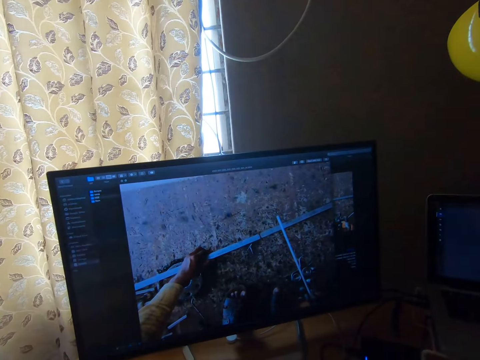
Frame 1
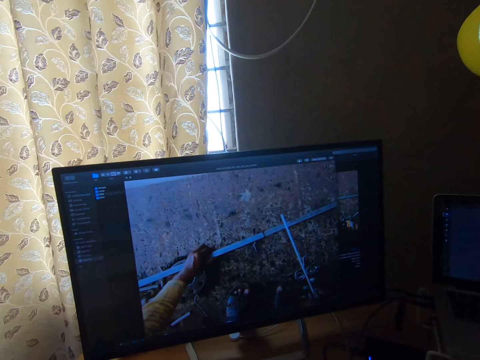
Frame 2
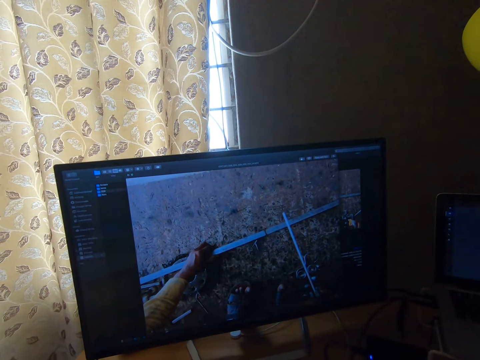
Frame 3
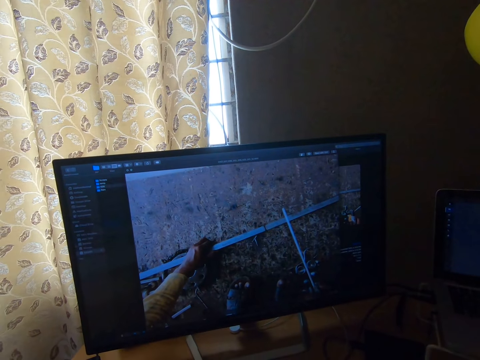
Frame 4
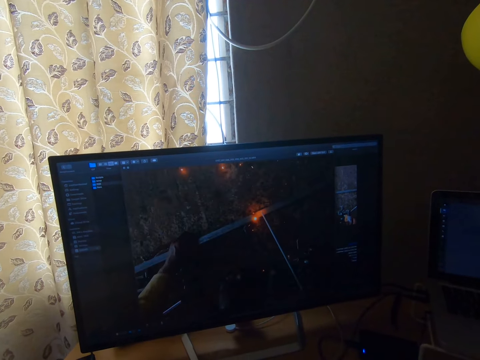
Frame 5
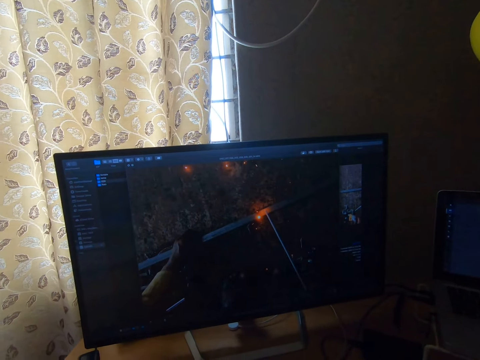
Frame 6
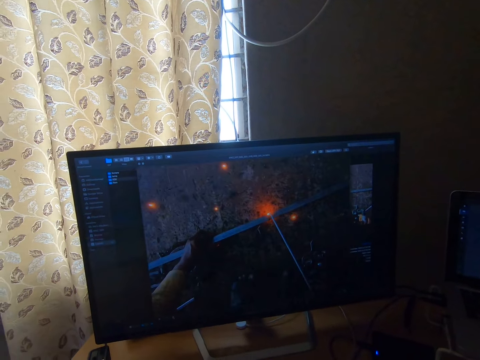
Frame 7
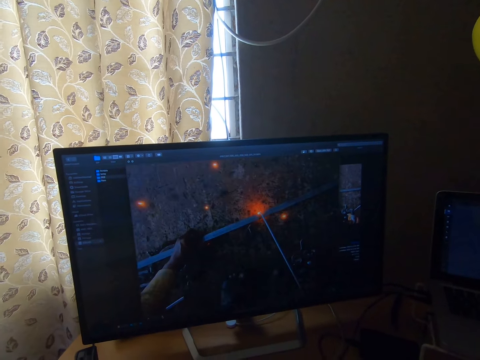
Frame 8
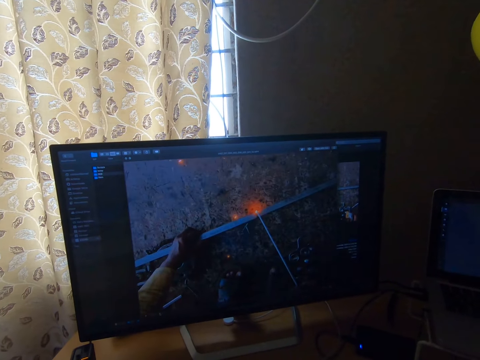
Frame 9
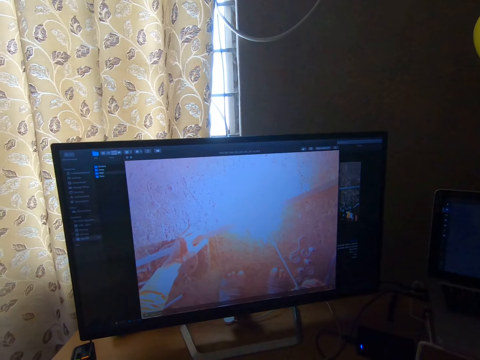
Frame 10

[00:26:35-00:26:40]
The camera wearer stares at the television.

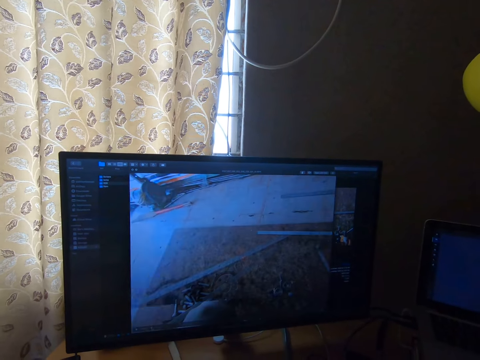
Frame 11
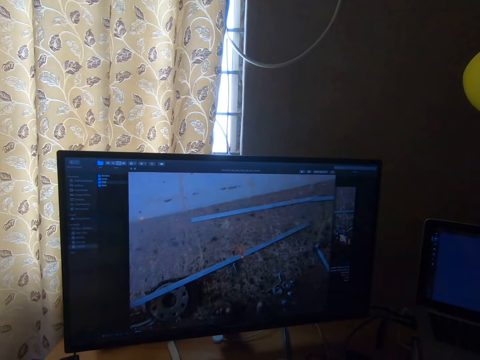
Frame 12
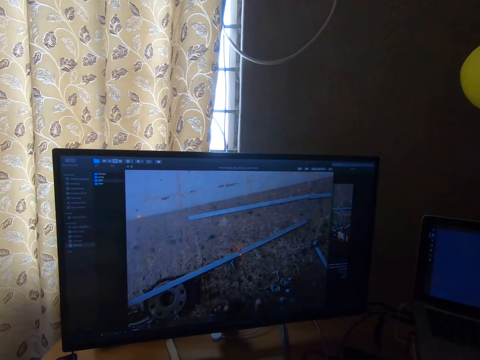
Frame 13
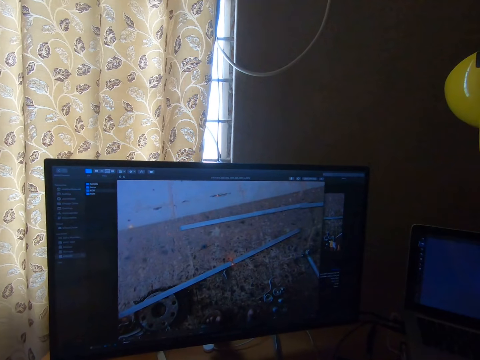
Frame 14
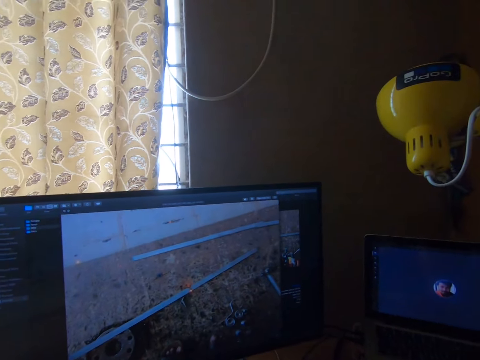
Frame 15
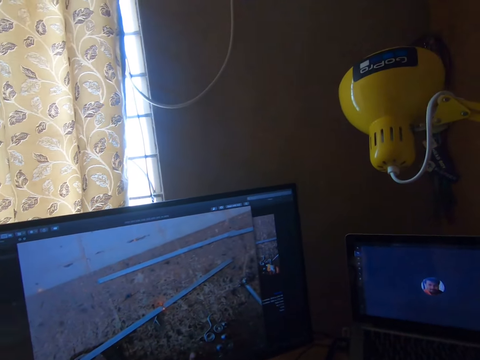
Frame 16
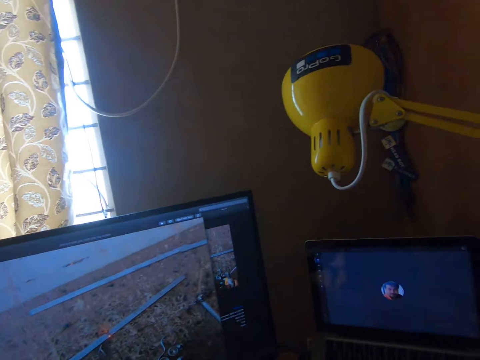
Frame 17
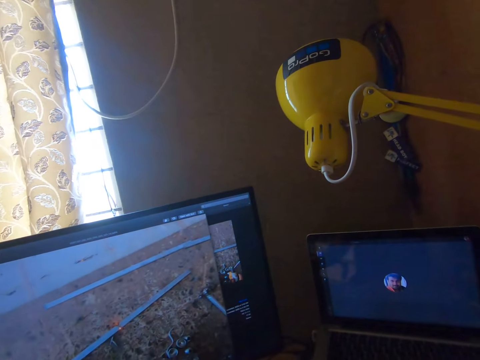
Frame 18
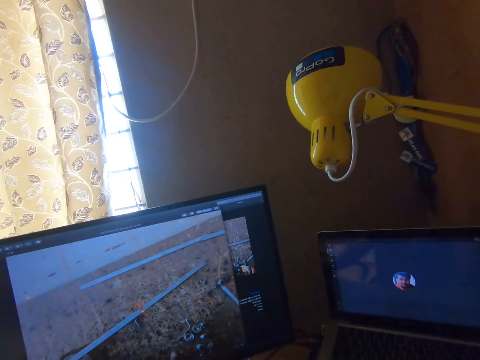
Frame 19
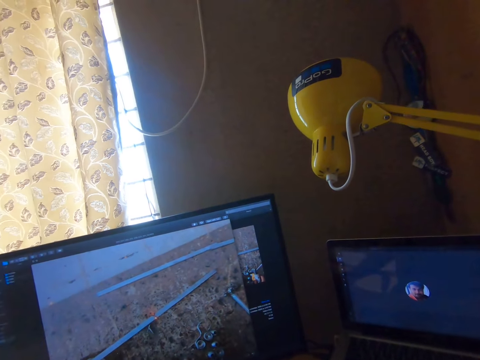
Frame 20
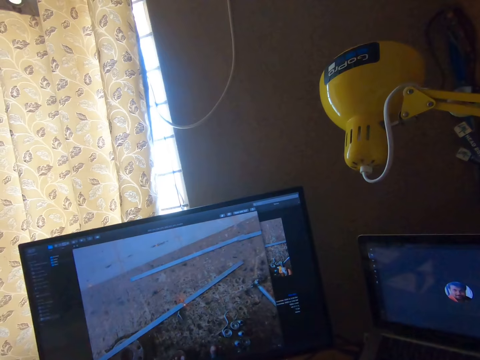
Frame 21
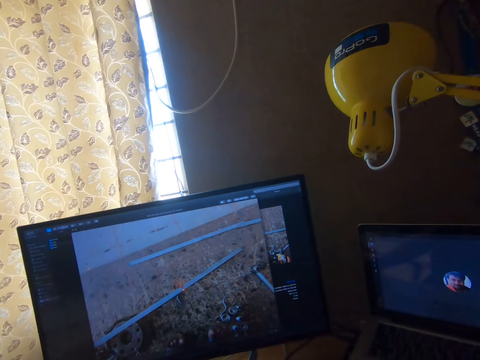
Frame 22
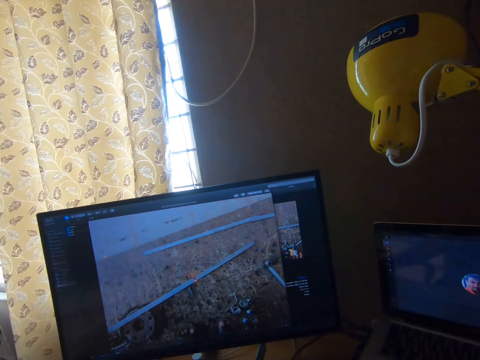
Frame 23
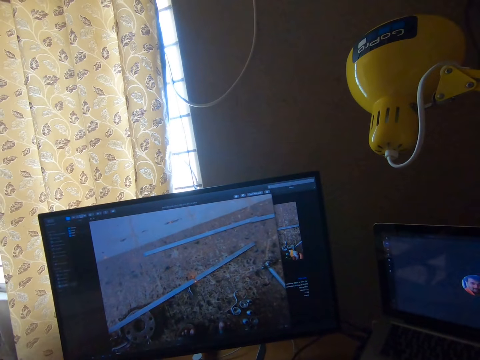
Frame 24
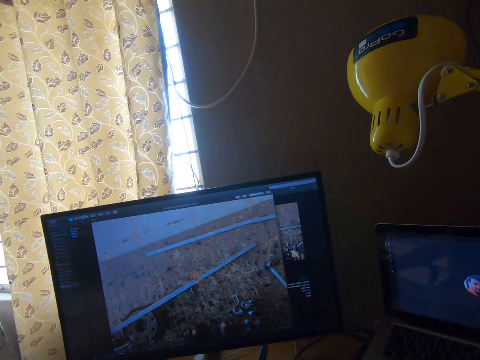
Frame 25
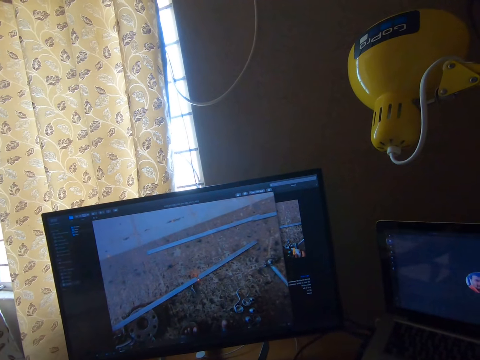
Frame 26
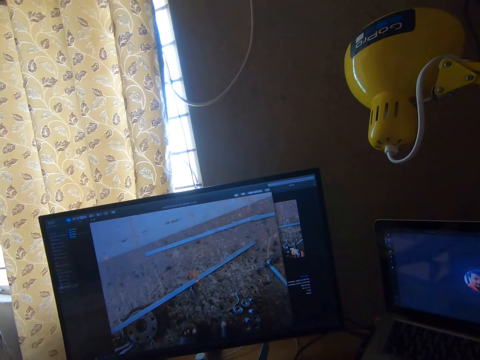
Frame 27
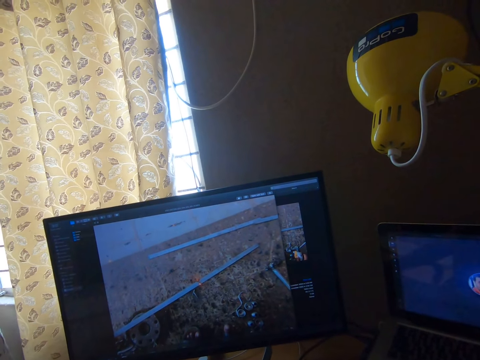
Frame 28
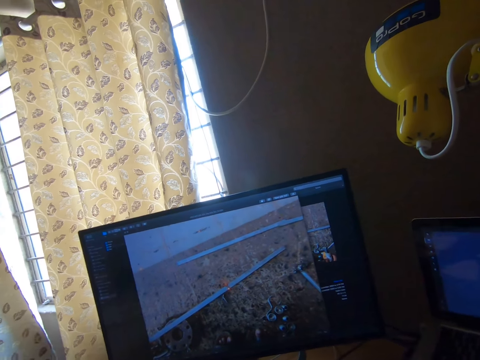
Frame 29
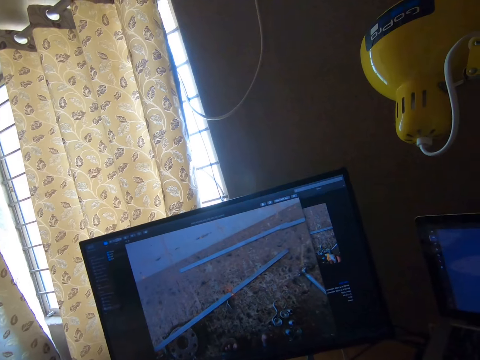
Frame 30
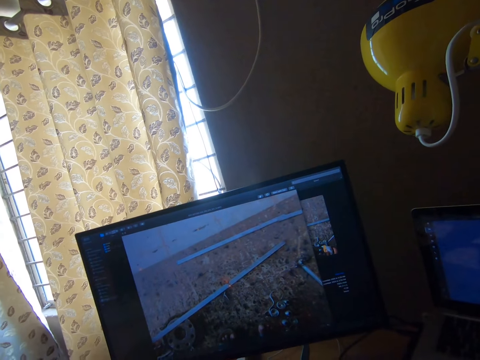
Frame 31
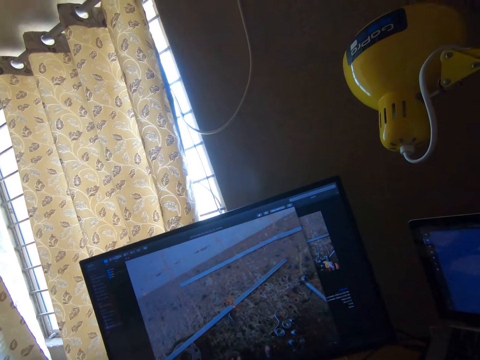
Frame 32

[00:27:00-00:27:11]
The camera wearer turns the head right. They stare at the laptop. They turn the head left. They stare at the television.

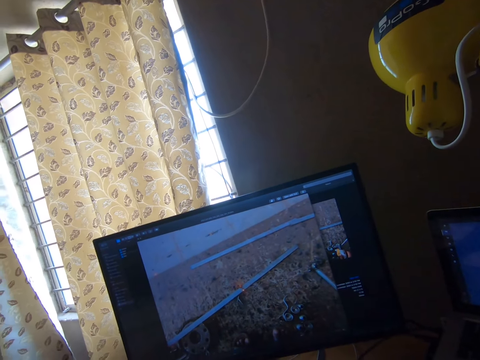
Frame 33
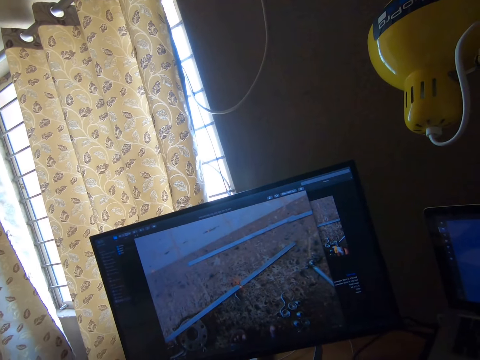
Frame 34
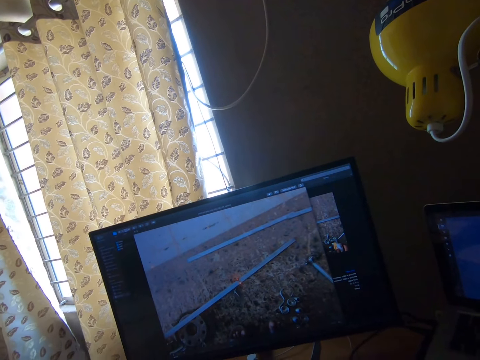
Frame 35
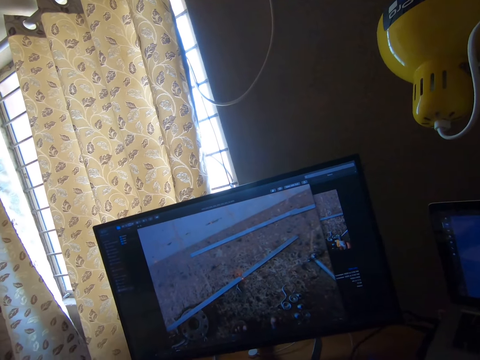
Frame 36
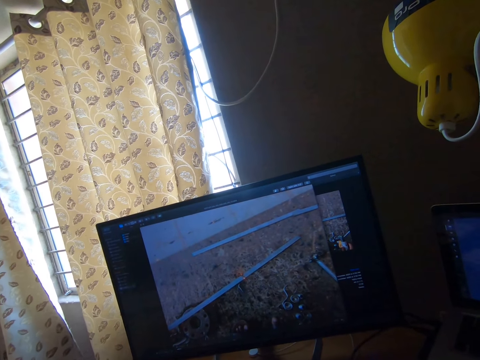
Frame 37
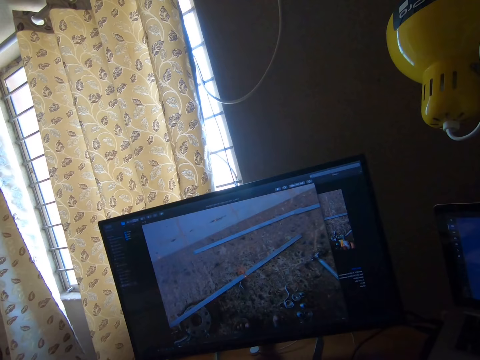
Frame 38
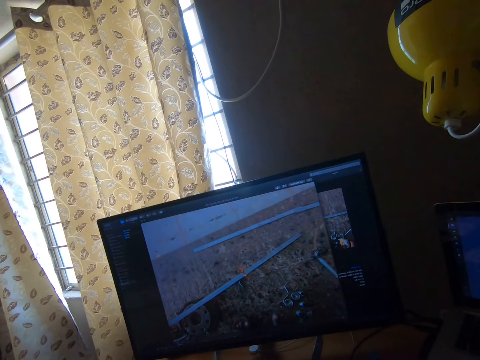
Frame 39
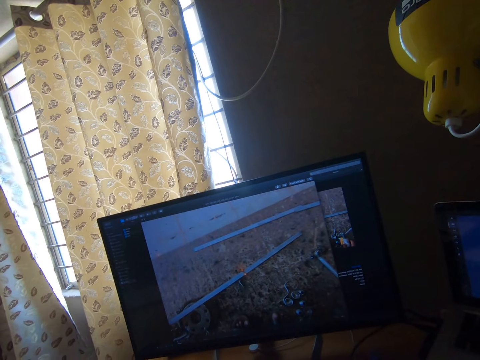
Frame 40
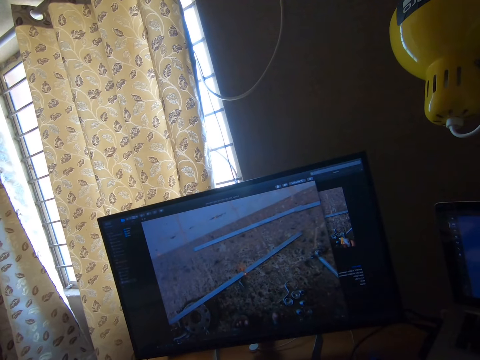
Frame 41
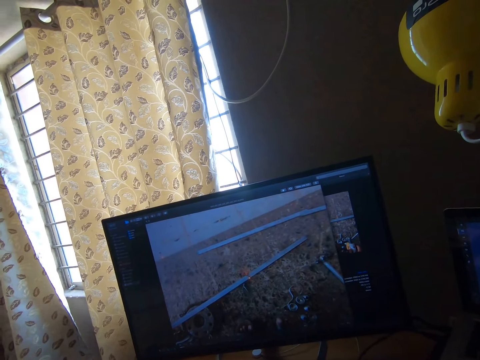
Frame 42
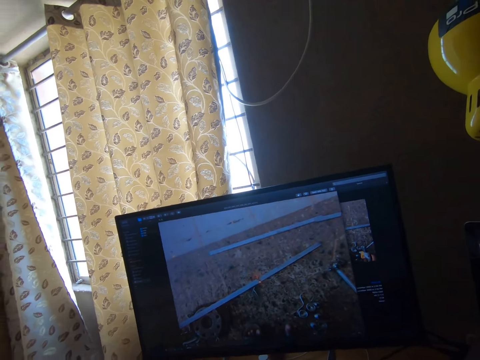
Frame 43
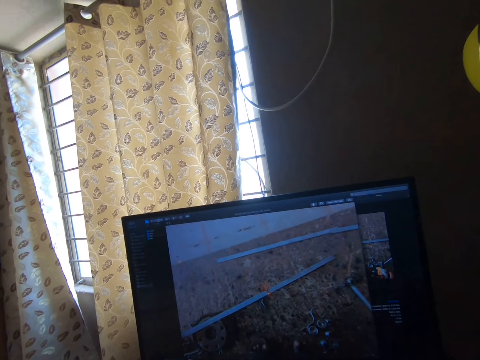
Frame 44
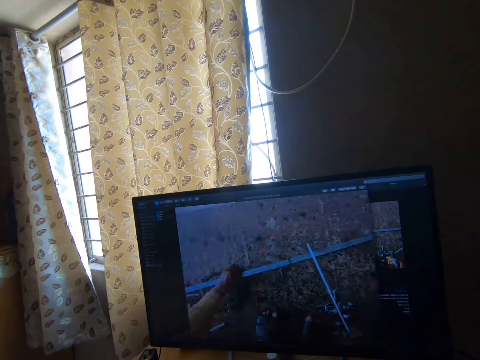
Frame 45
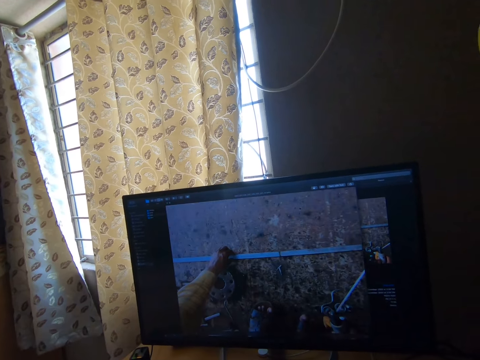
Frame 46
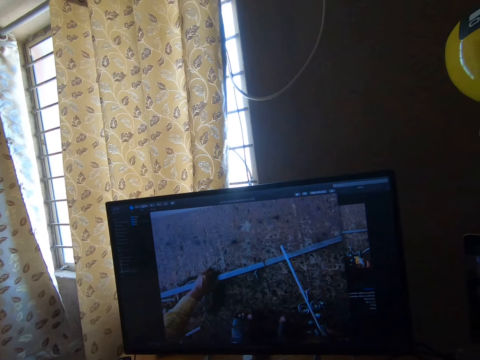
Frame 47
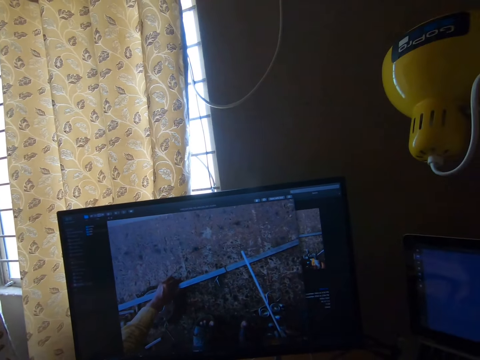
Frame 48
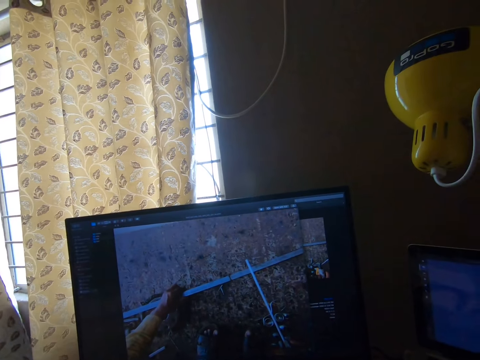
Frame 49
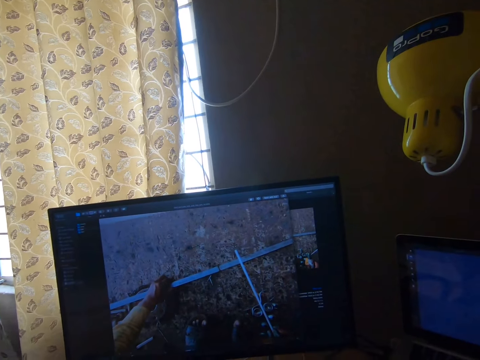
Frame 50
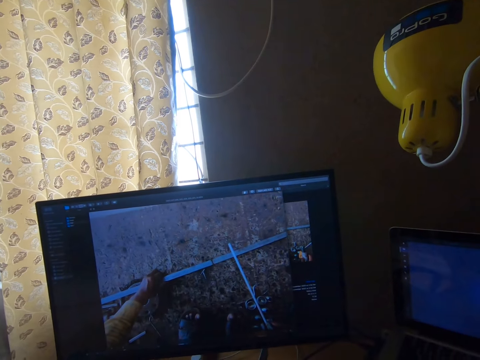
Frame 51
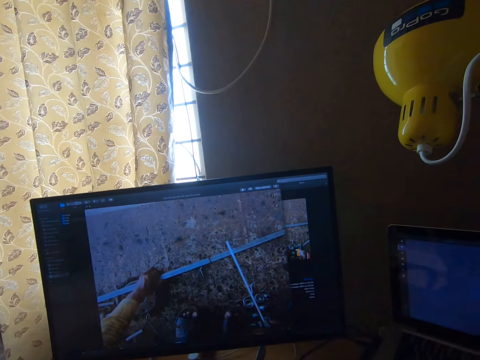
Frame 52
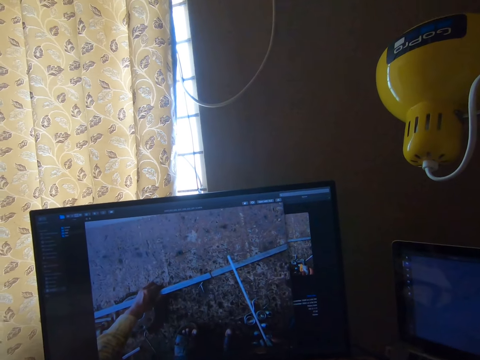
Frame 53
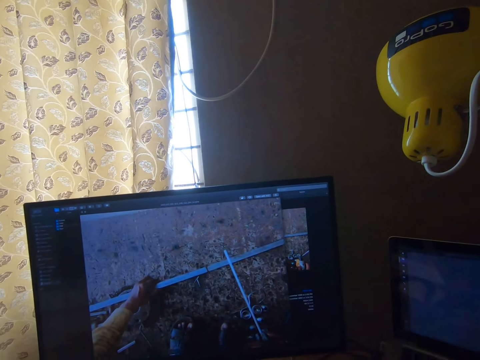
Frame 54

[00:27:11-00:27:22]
The camera wearer operates the computer.
